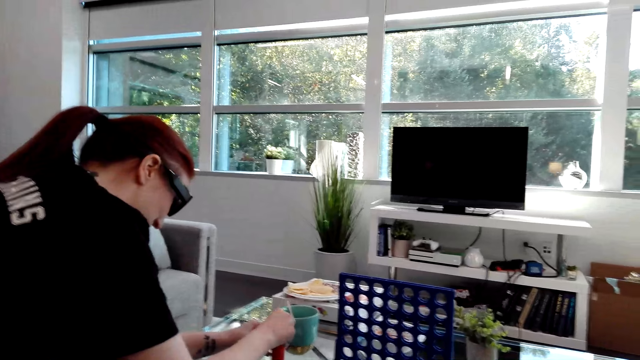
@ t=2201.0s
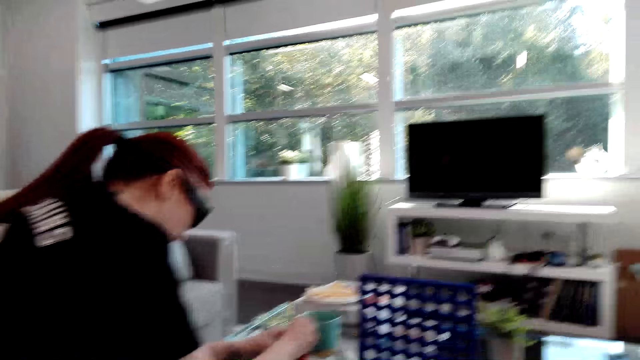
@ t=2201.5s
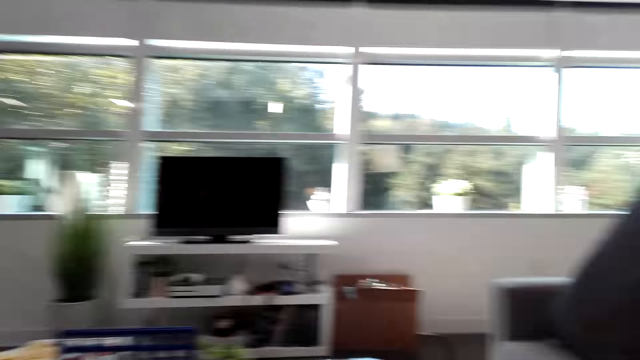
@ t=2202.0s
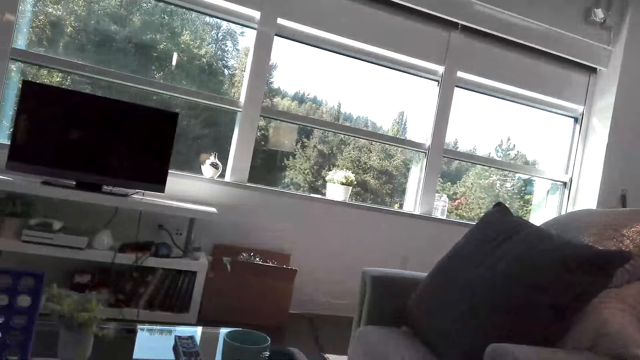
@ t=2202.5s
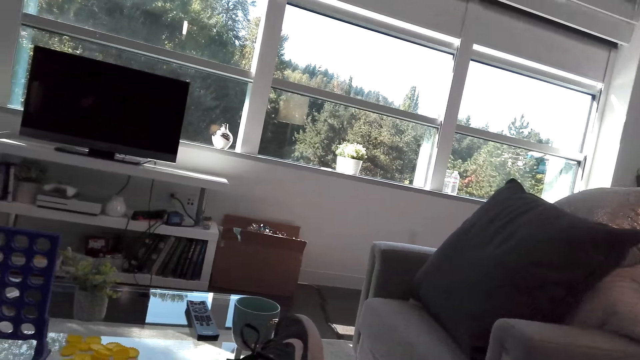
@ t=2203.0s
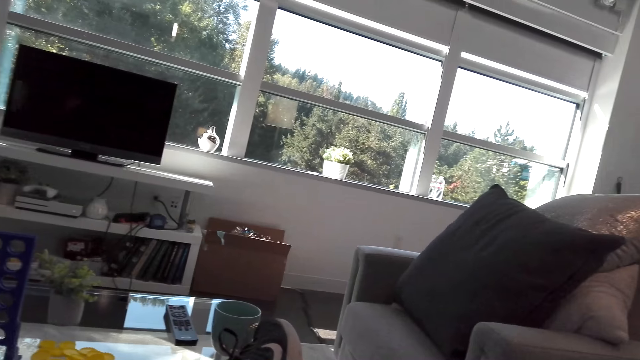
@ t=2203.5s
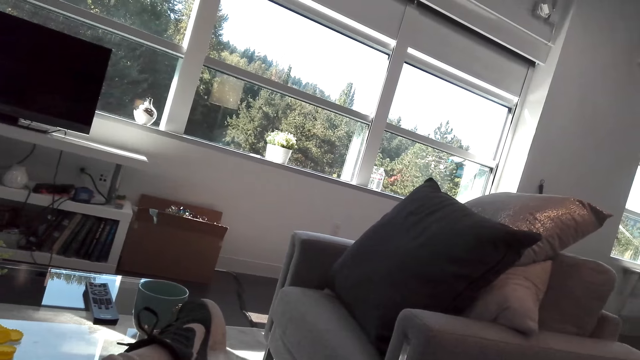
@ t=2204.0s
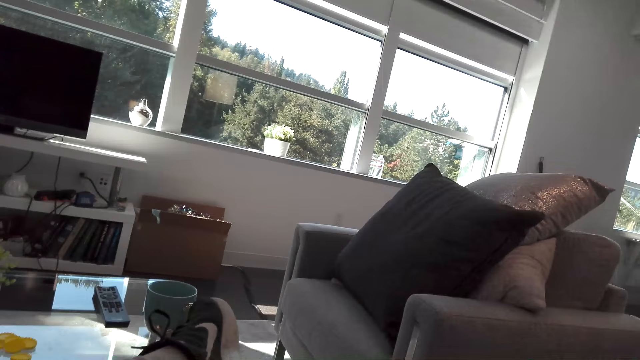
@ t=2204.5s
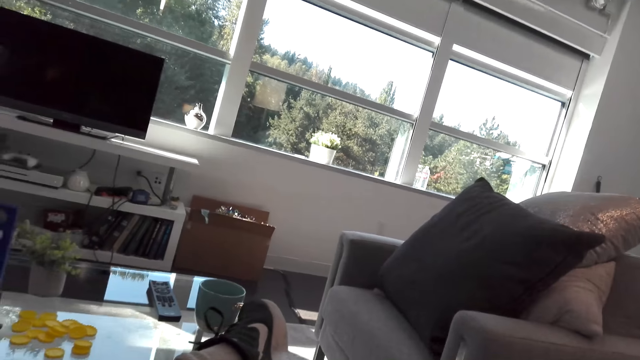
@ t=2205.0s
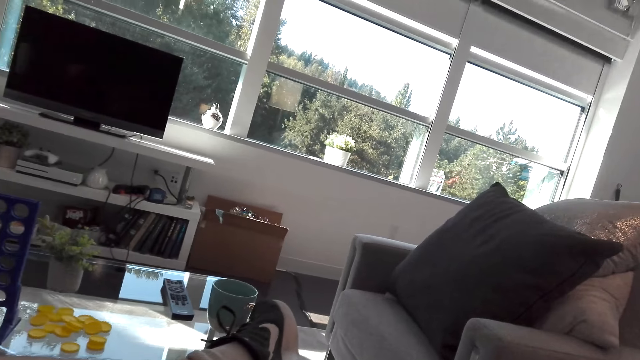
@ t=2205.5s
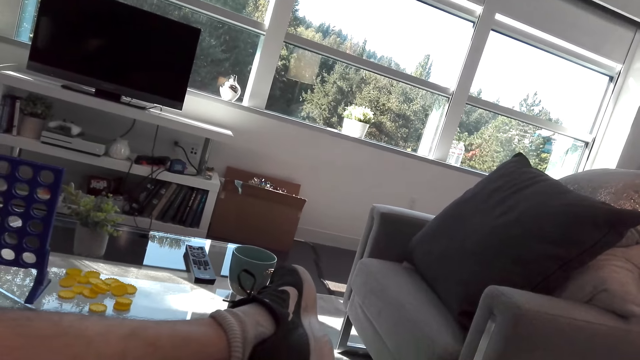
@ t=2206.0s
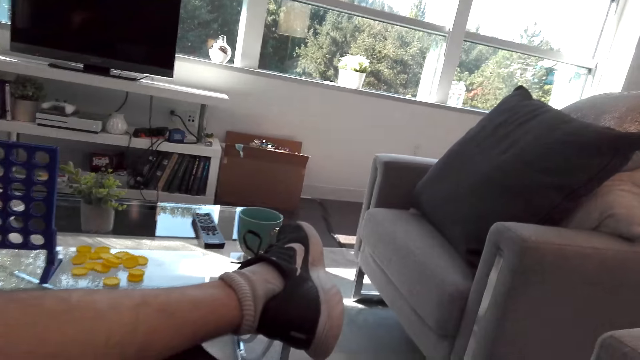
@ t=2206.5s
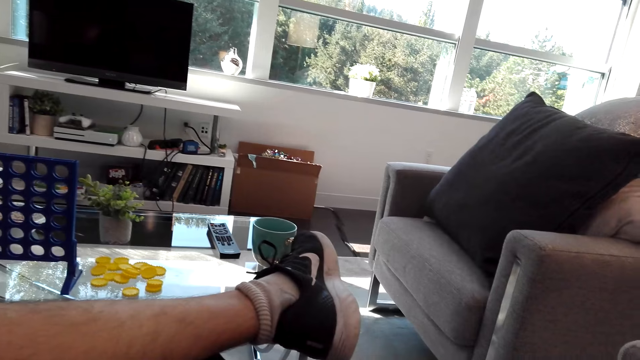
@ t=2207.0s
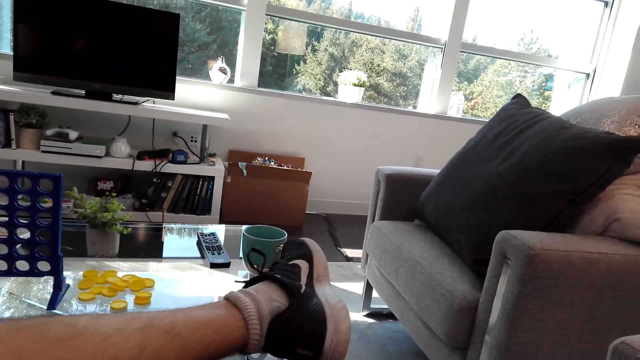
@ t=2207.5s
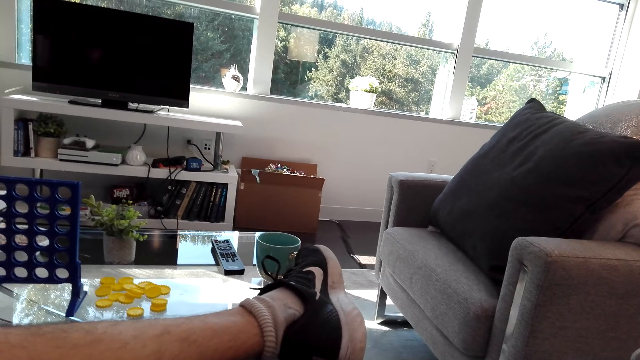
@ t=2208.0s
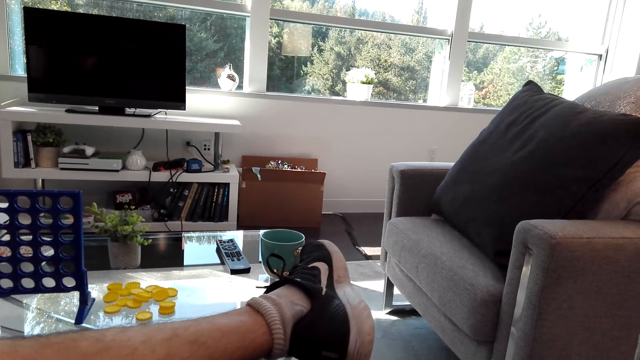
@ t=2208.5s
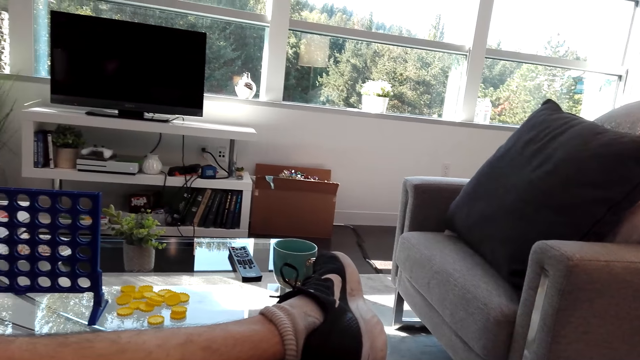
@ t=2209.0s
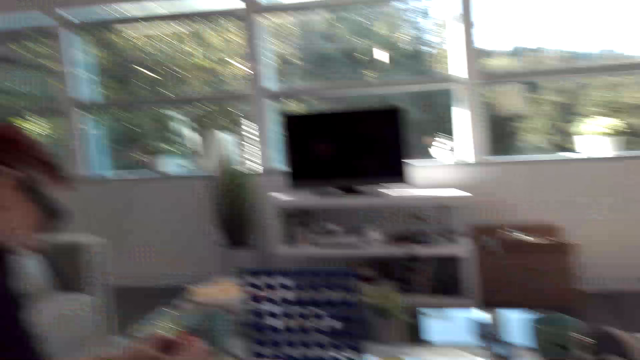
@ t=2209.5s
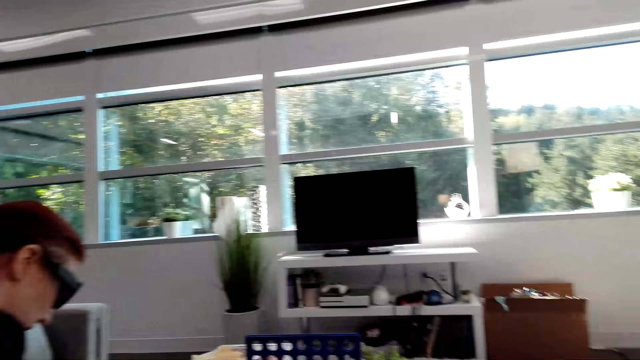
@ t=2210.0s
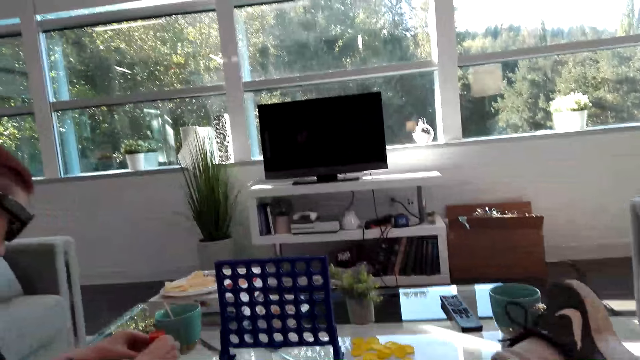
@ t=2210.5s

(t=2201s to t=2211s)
The camera wearer looks aside.

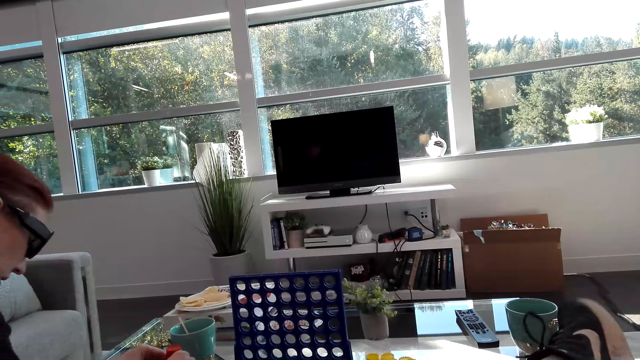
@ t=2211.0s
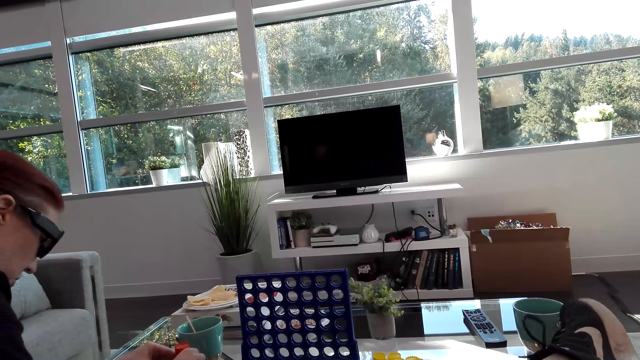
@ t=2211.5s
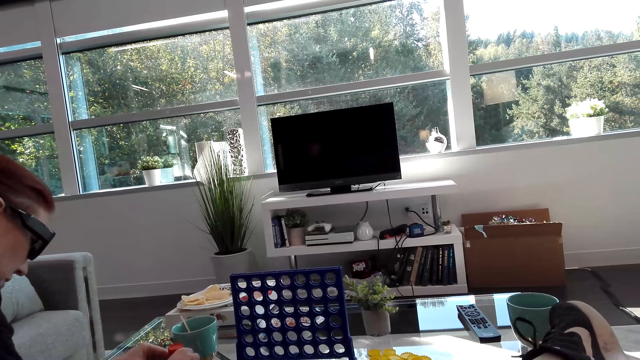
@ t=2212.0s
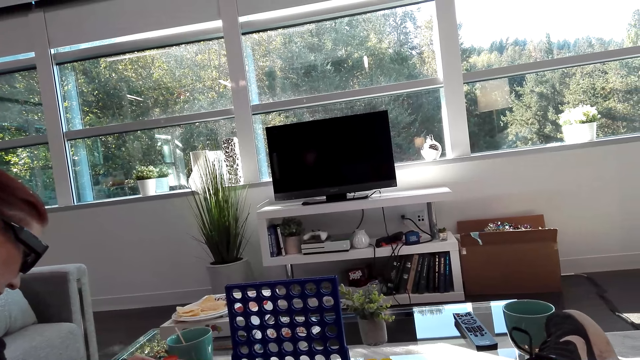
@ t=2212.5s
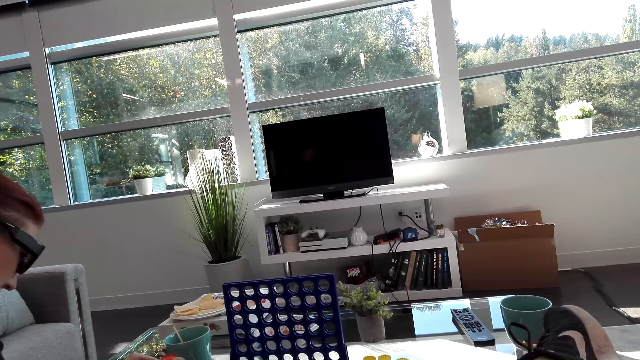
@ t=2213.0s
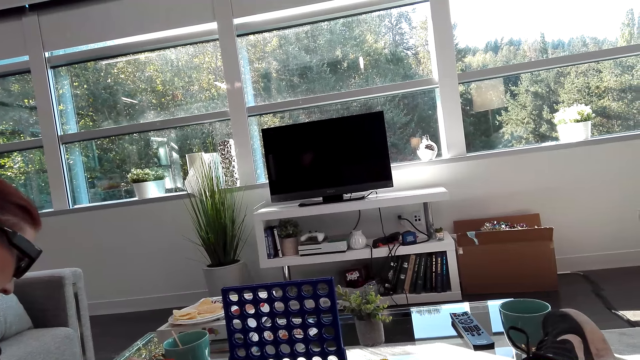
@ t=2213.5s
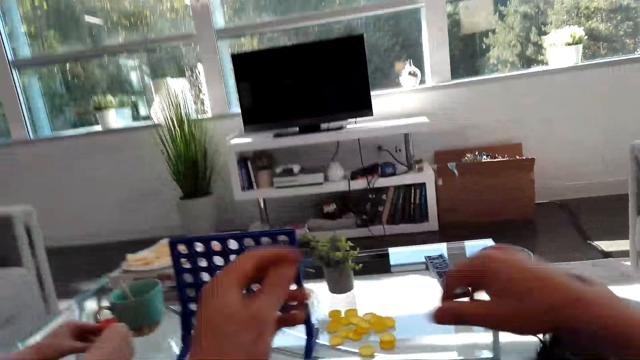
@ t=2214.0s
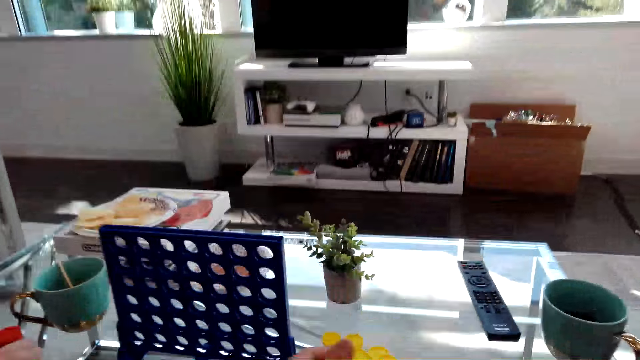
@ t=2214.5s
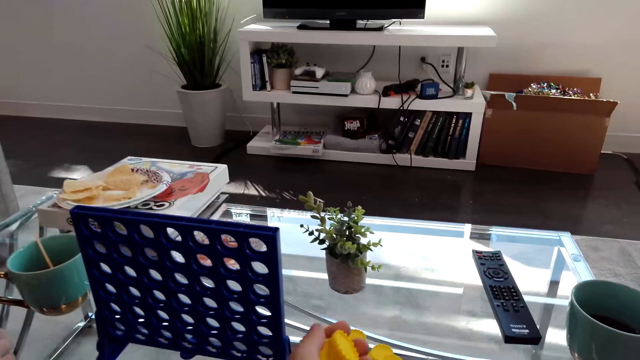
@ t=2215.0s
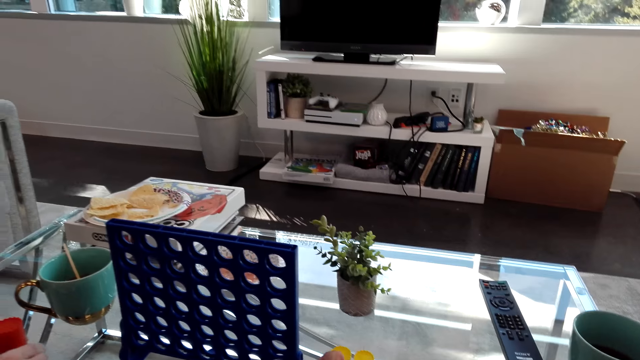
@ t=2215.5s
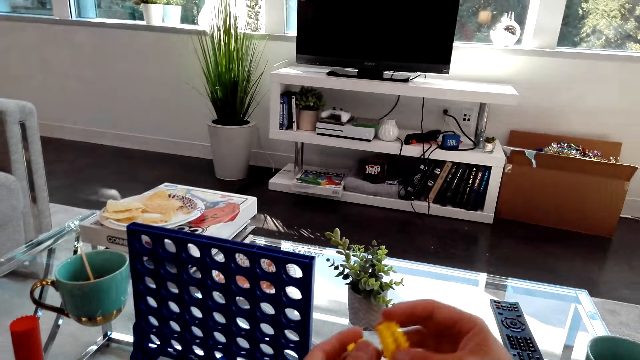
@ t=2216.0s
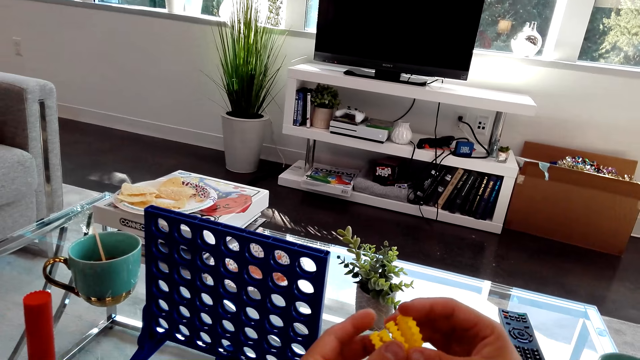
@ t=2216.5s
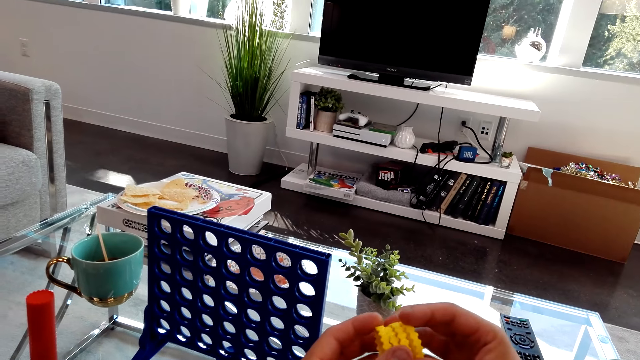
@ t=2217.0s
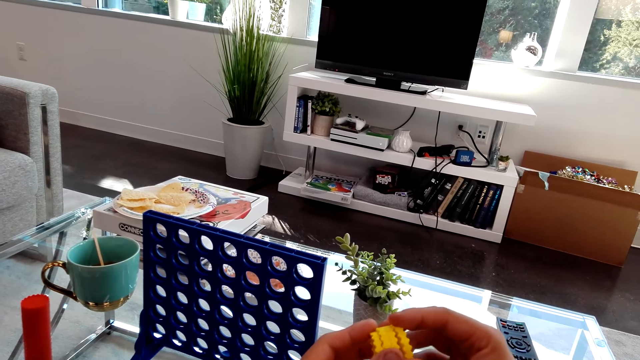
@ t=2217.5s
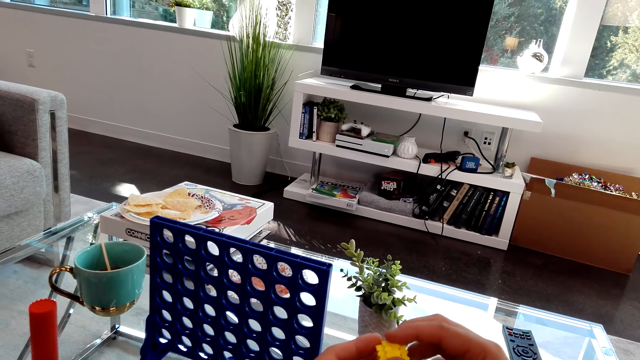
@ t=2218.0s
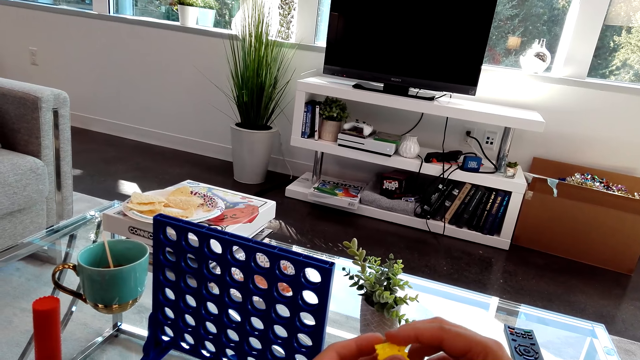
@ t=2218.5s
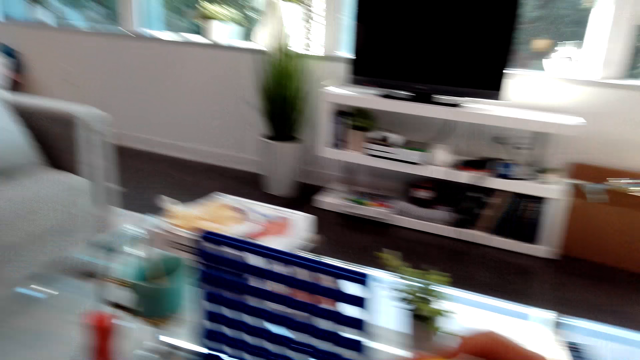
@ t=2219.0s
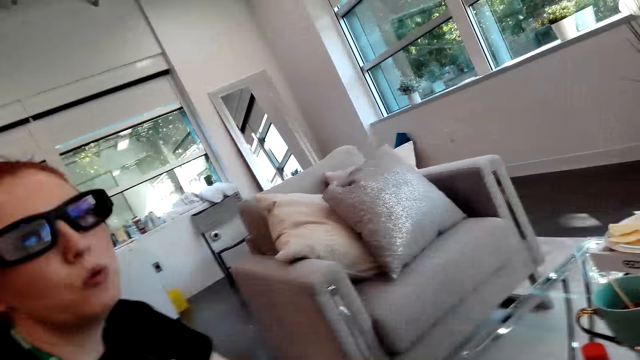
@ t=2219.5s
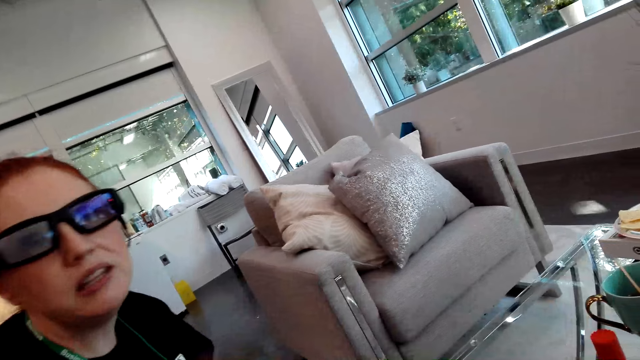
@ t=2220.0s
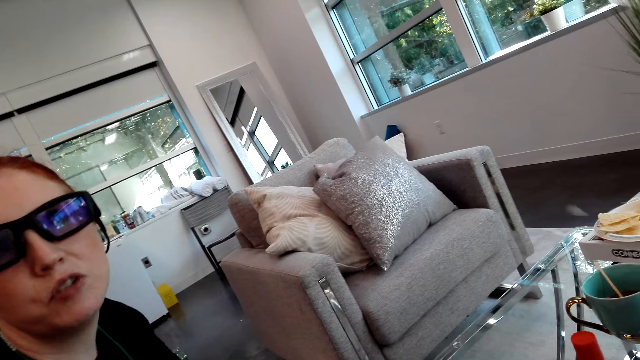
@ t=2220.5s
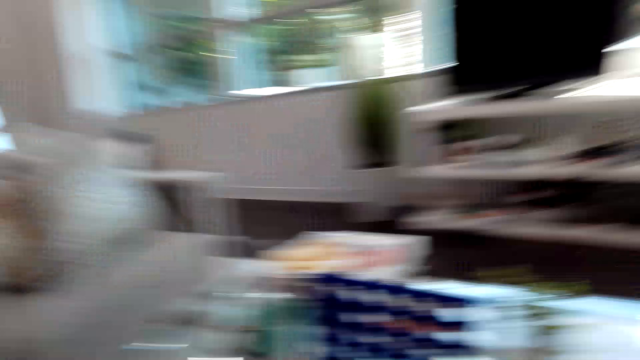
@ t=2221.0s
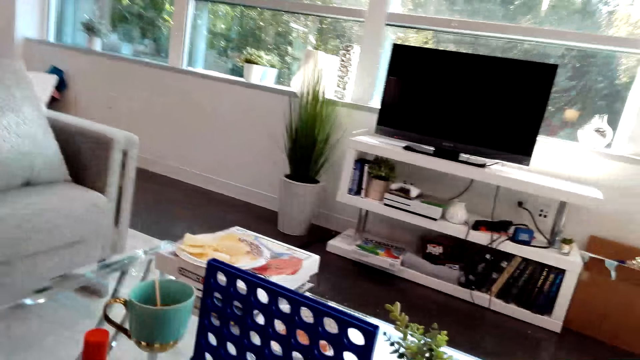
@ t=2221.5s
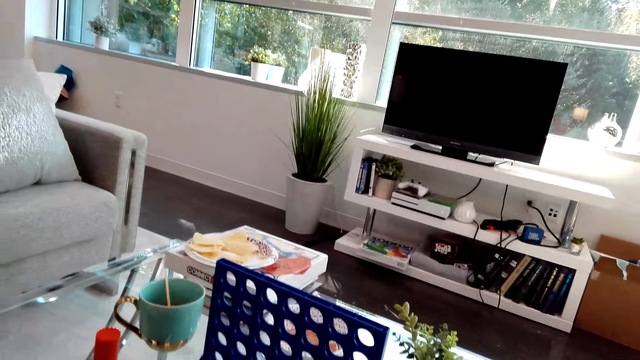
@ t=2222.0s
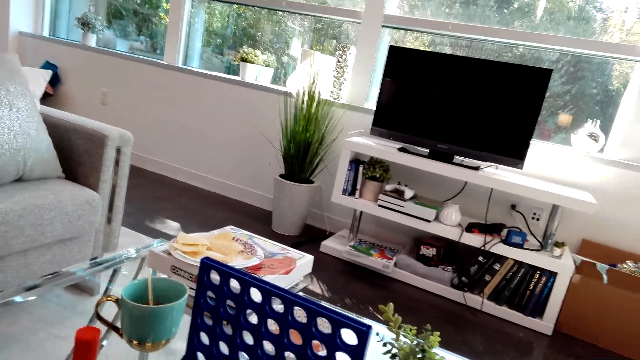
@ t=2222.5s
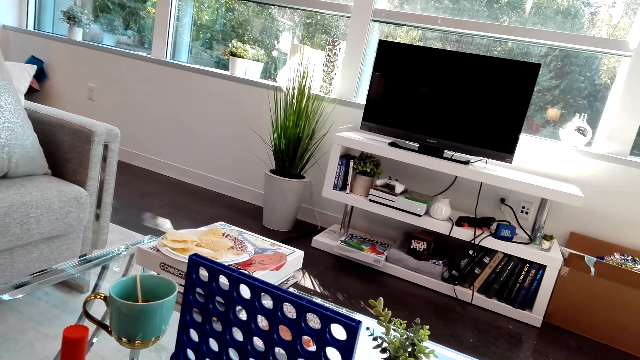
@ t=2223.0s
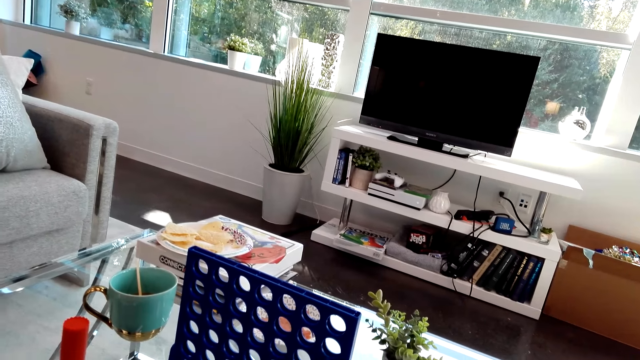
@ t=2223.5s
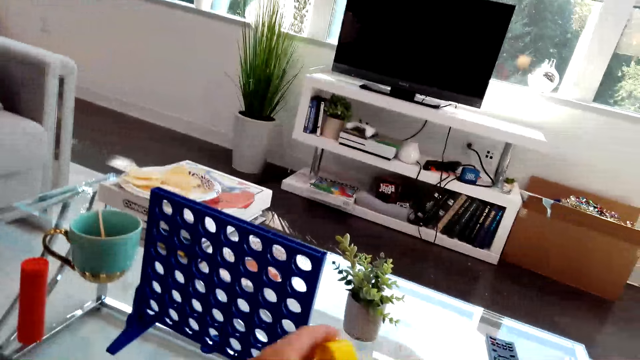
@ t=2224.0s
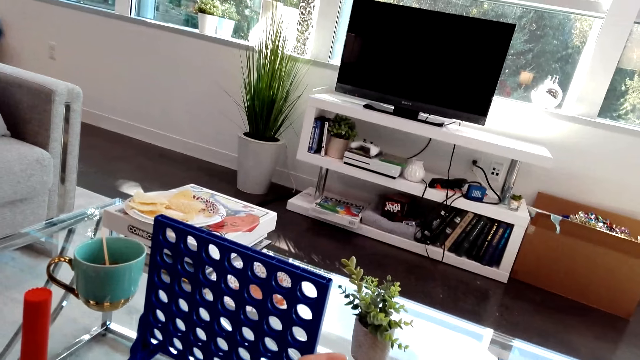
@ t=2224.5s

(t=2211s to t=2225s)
A lady looks at the connect 4 game coins. The camera wearer holds connect 4 game coins. The lady talks with the camera wearer. The camera wearer looks around.
